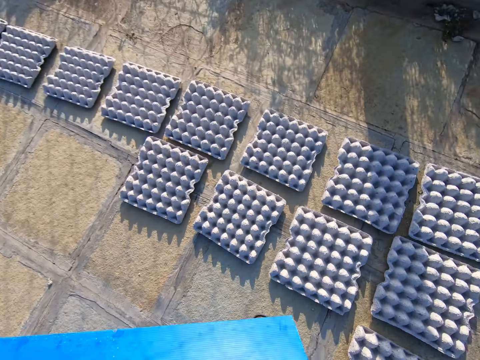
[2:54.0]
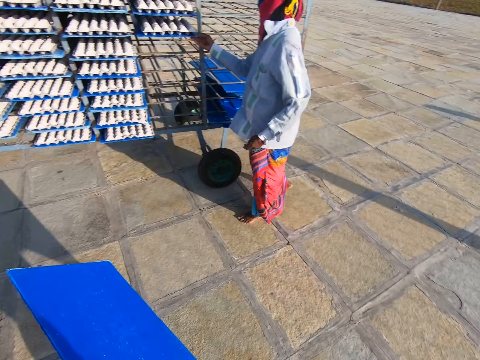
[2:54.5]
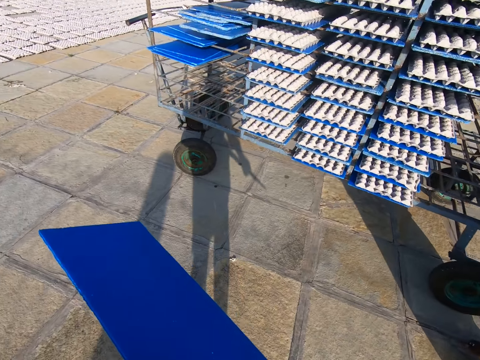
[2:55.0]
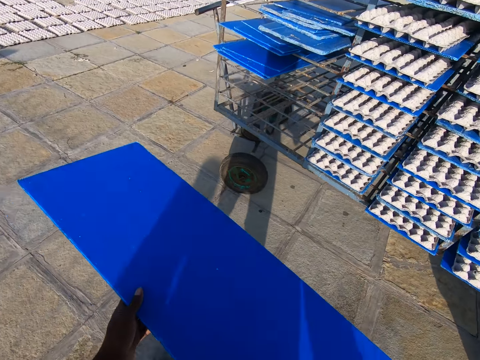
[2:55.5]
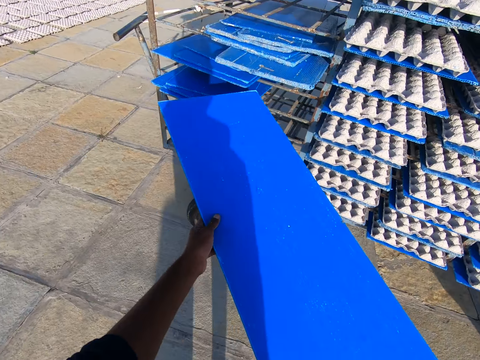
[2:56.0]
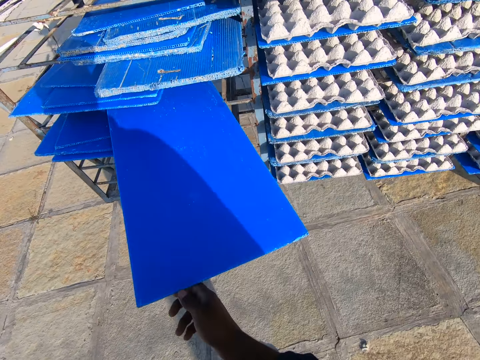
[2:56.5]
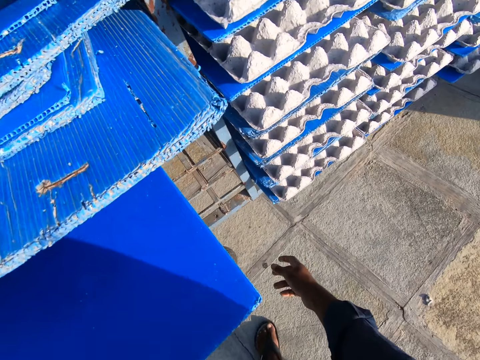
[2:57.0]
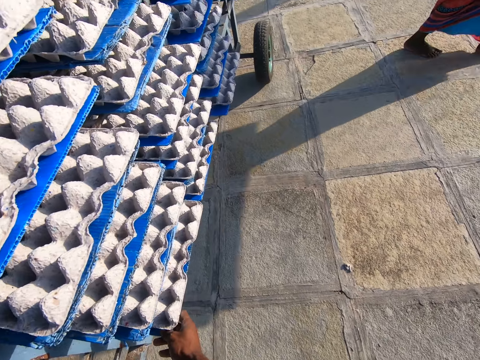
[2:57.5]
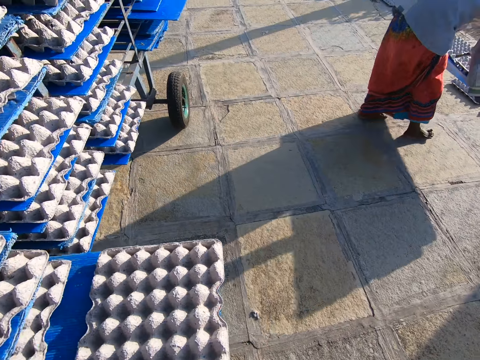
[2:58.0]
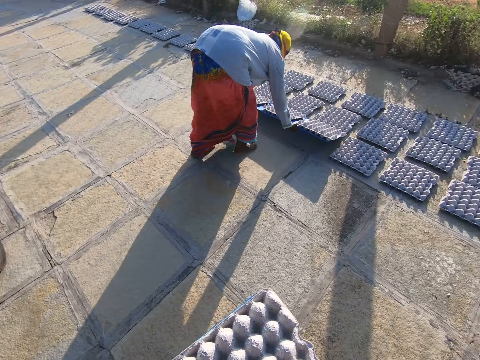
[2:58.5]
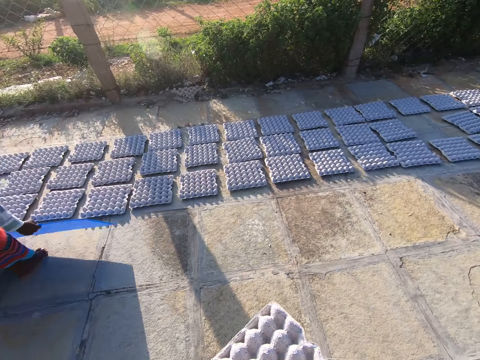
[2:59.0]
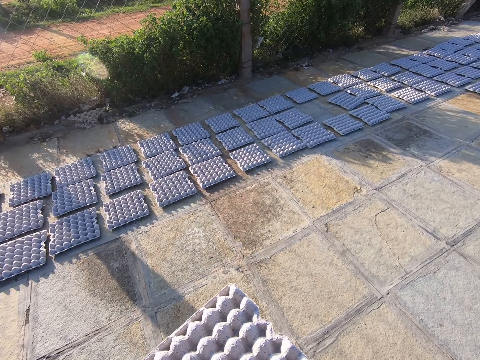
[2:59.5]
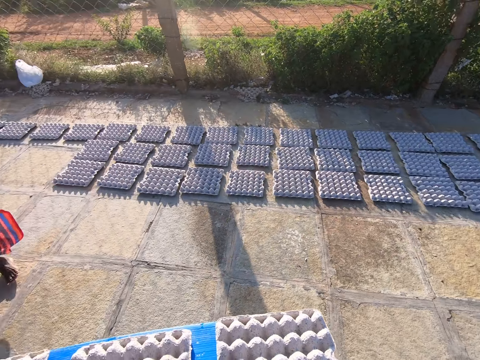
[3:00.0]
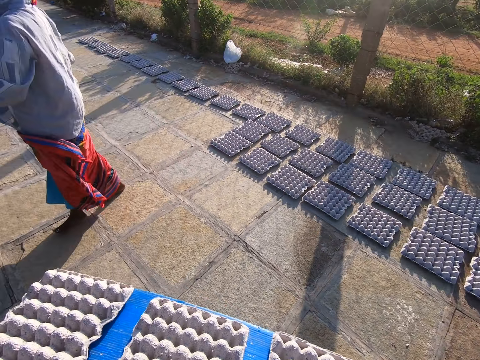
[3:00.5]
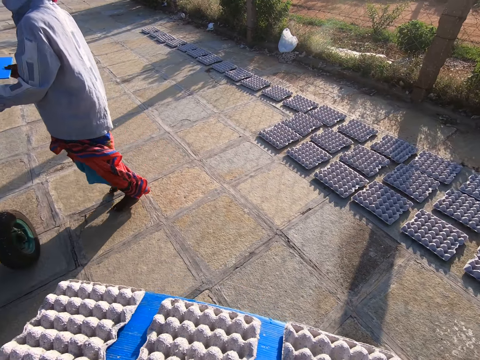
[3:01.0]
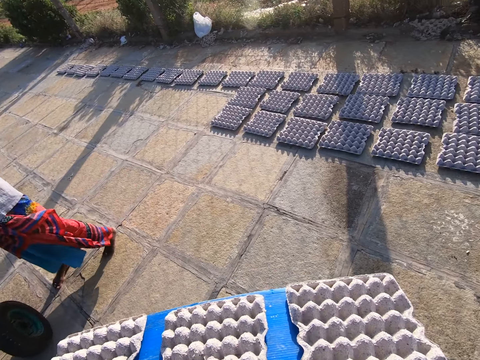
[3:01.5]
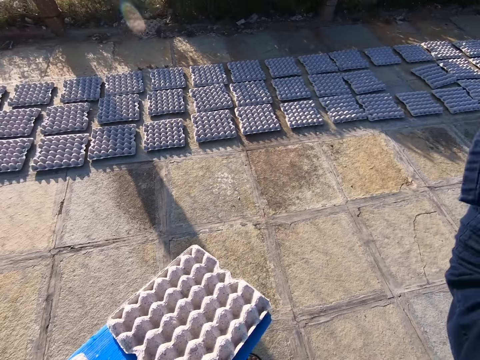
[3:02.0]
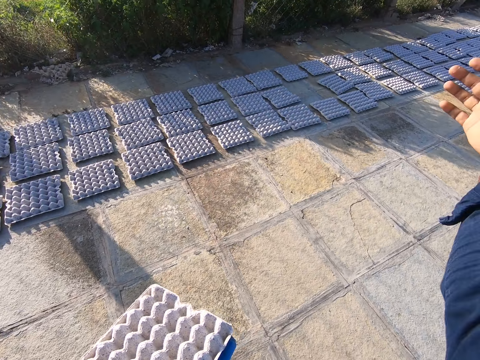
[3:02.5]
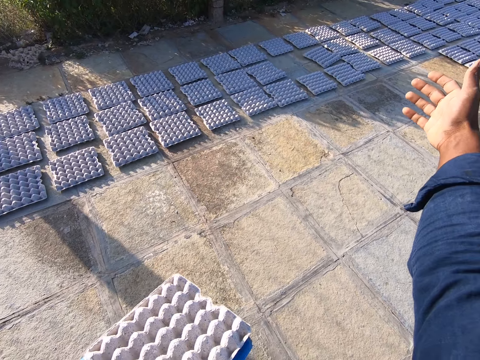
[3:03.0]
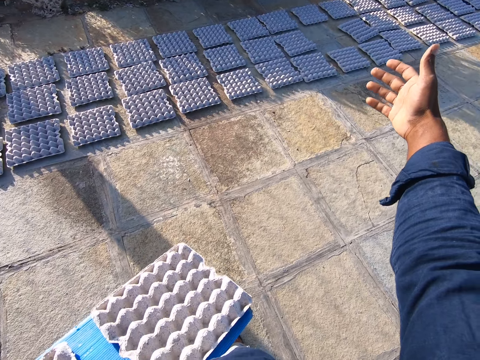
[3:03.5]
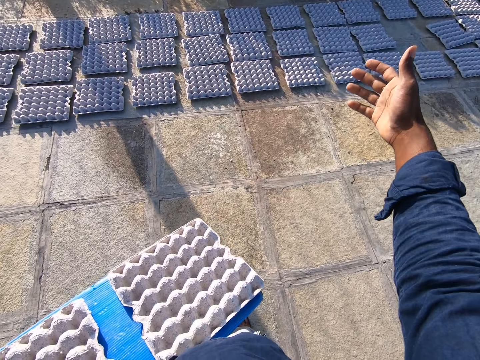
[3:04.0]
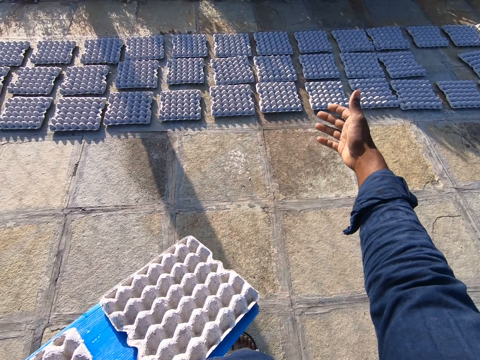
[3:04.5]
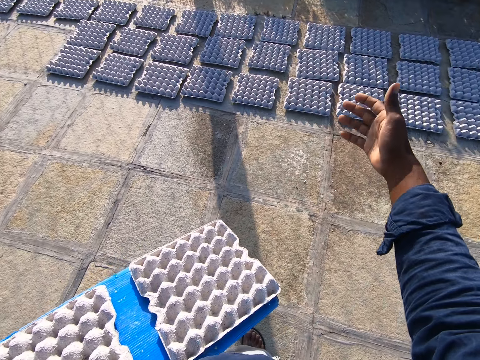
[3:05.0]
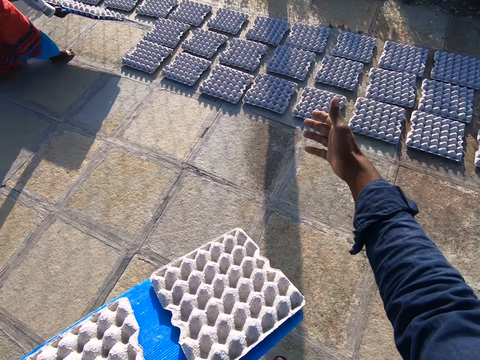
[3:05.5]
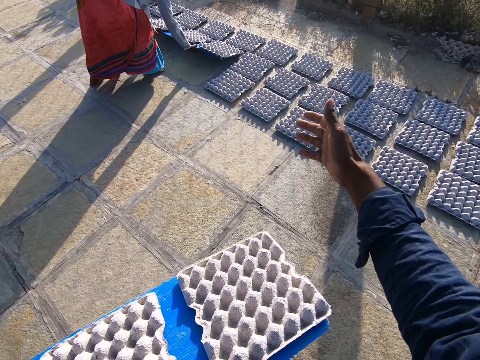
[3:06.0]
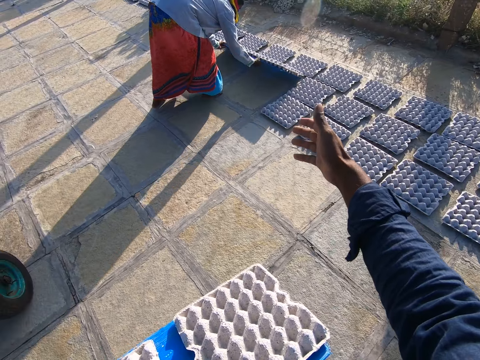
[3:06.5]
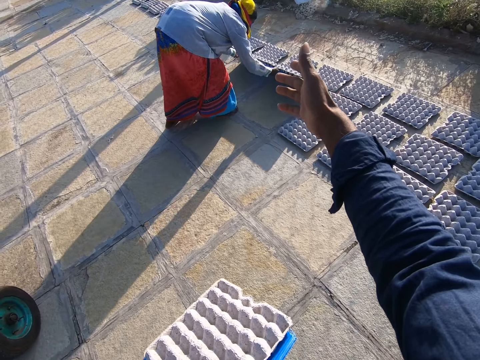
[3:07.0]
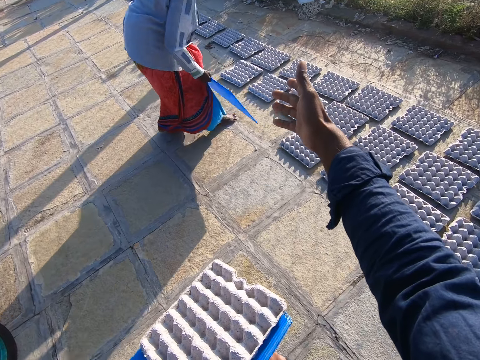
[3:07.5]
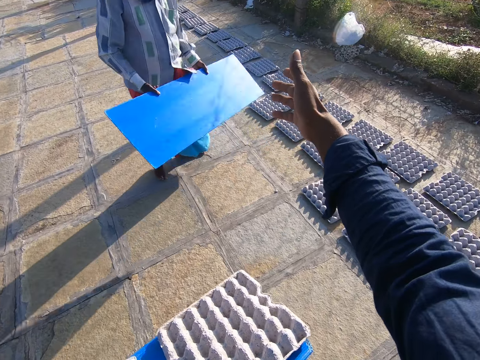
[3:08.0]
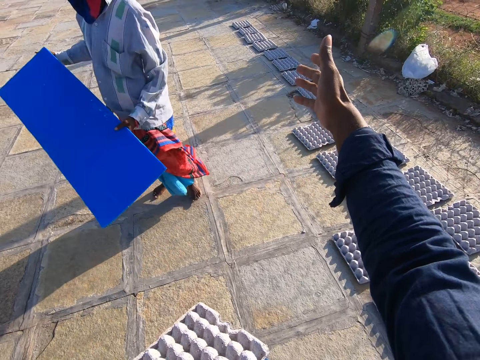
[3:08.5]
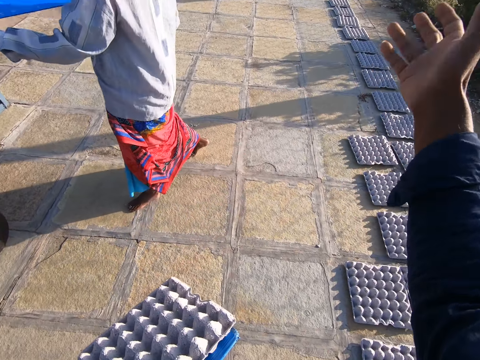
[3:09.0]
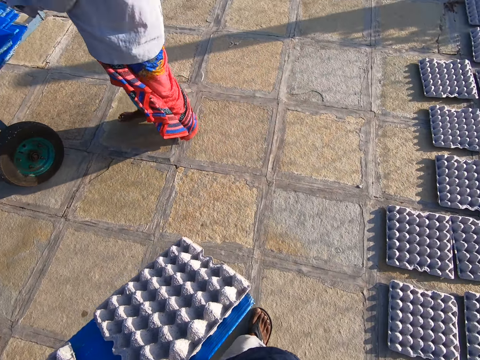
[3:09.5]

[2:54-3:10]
The camera wearer drops the egg trays or crates on the plastic tray or carrier board on the floor with both hands. A man stands along the trolley. The camera wearer carries the carrier board to the trolley. He keeps the plastic tray on the rack with both hands and drags the plastic tray with his right hand. The man carries the crates board on the ground. The camera wearer carries the plastic tray with some egg trays on it from the rack with both hands. The man drops the egg trays on the plastic tray on the floor with both hands. The camera wearer converses with the man. The man carries the board to the trolley. The camera wearer counts crate rows on the ground. The man holds the plastic tray with both hands and drops the egg trays on the plastic tray on the floor with both hands. The man carries the carrier board to the trolley.

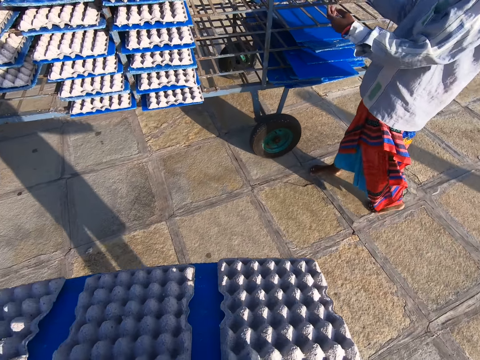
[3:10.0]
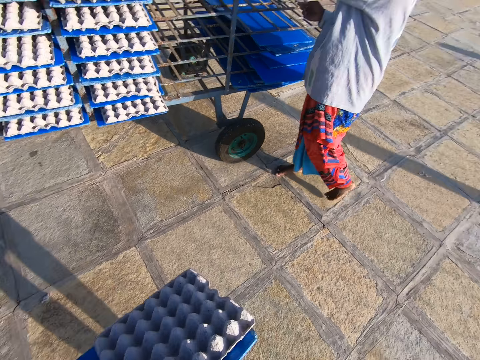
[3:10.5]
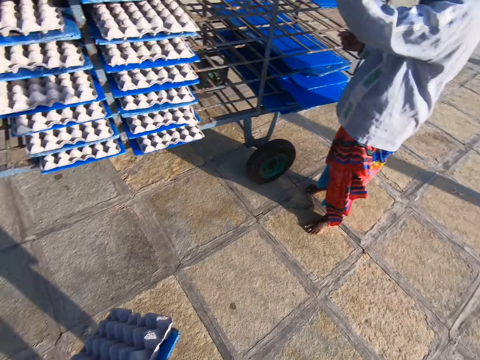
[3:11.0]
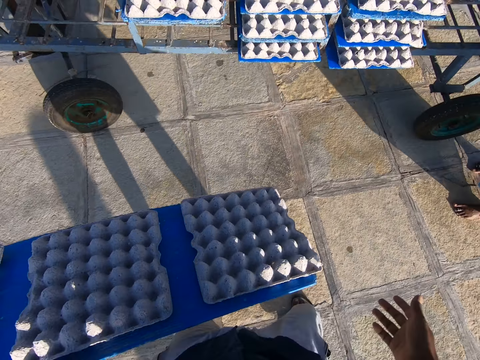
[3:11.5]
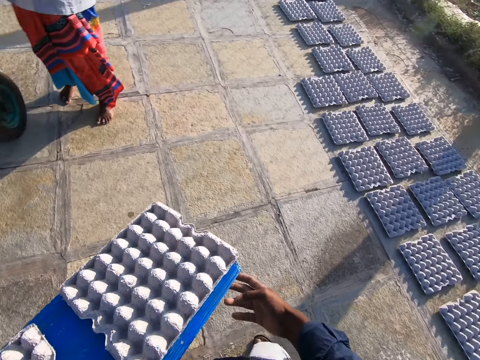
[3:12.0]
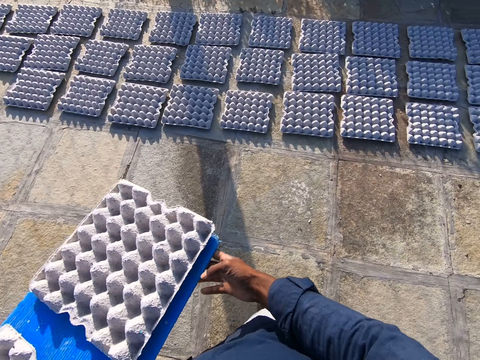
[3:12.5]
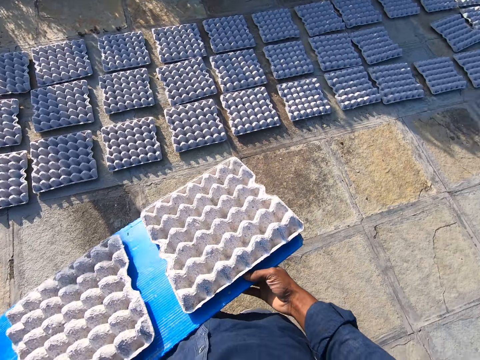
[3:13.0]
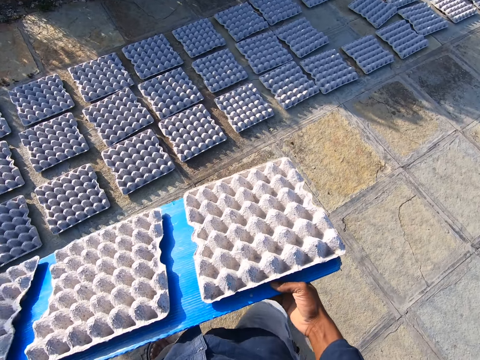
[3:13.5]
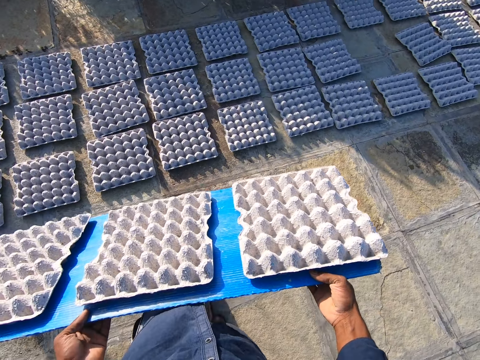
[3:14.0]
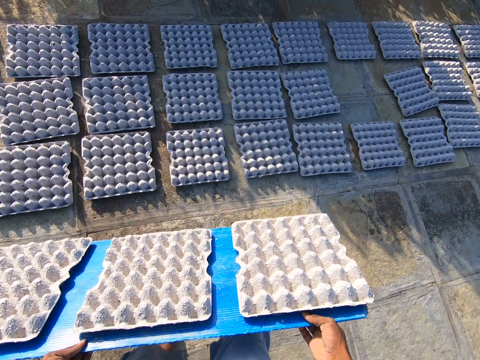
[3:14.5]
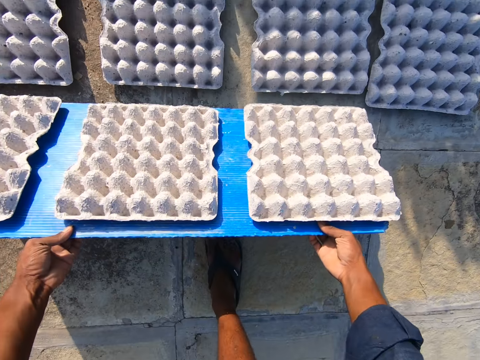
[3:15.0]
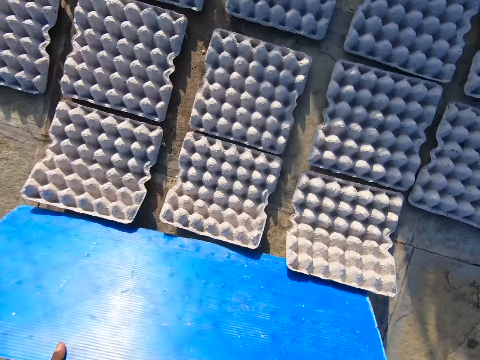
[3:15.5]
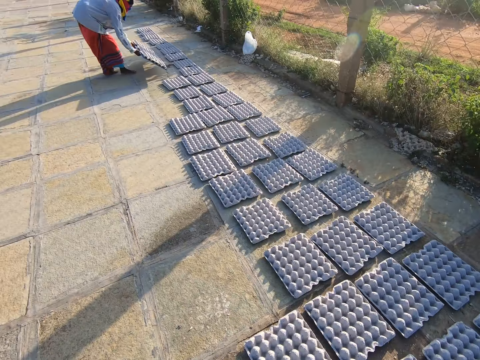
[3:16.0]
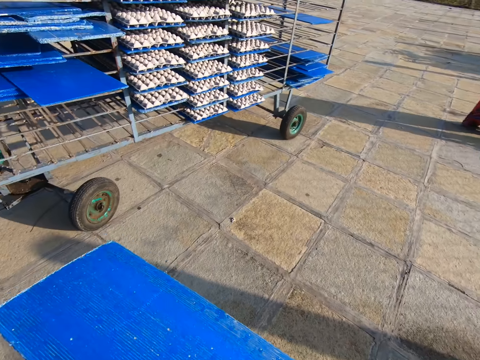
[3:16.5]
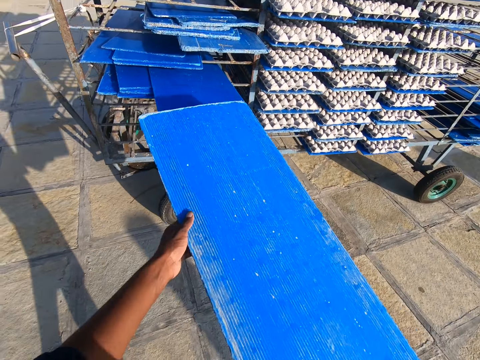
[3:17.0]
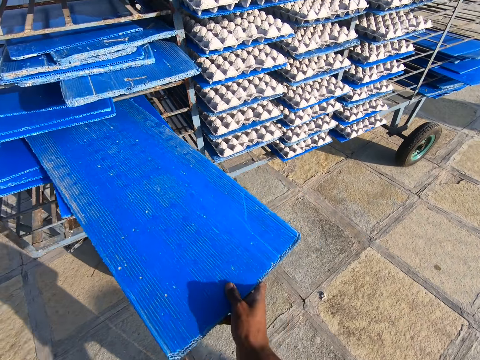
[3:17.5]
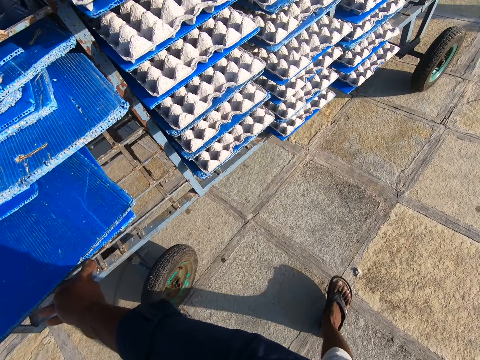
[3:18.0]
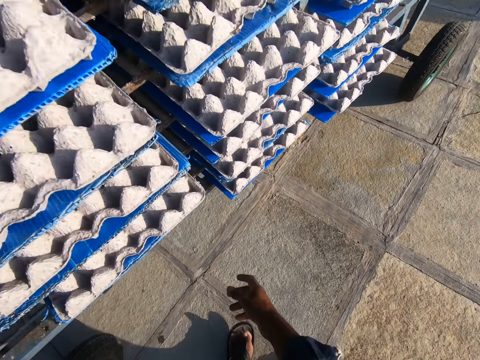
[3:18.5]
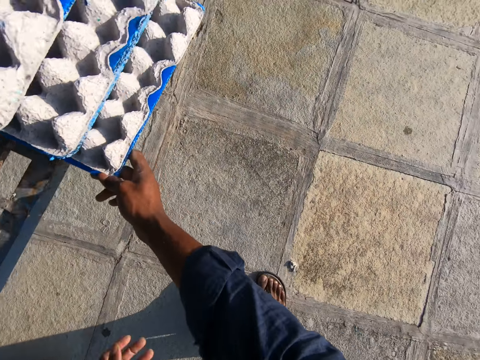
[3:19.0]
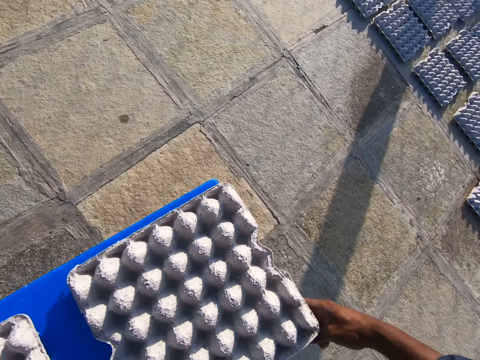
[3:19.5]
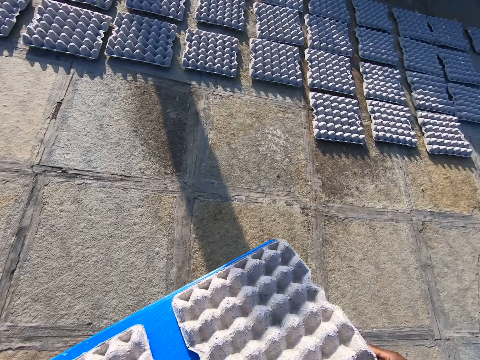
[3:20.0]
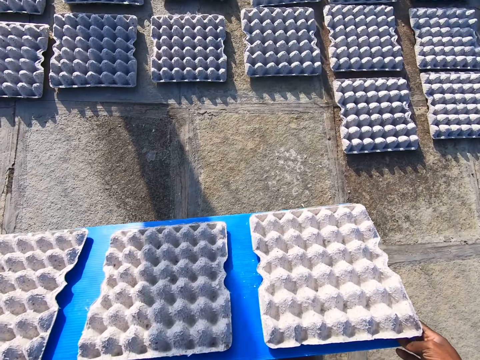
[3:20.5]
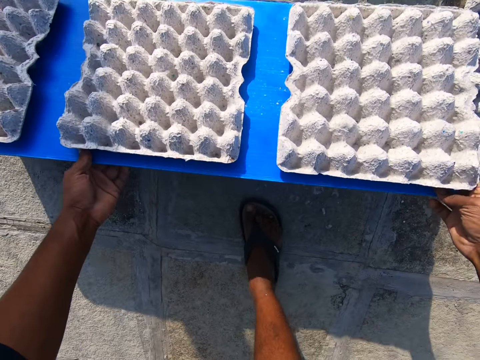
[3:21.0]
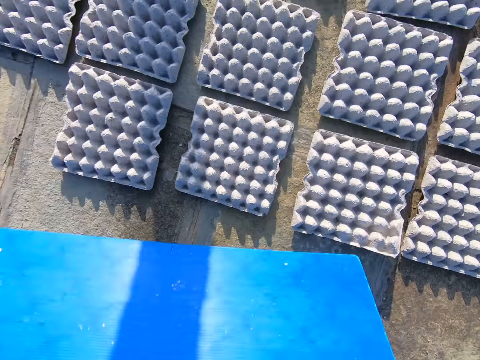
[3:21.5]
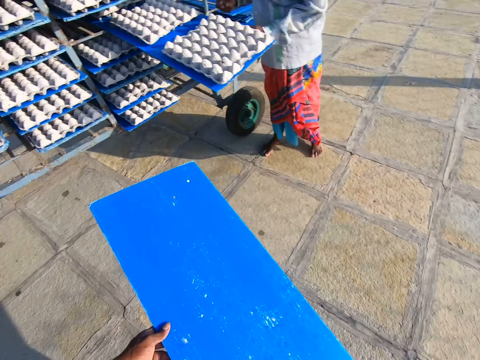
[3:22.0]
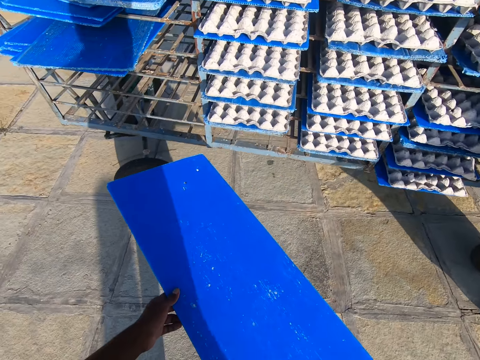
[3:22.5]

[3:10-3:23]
The camera wearer adjusts the camera on his head. He carries crates on a board on the ground. He drops the egg trays or crates on the plastic tray or board on the floor with both hands. The man drops the egg trays on the plastic tray on the floor with both hands. The camera wearer carries the carrier board to the trolley. He keeps the plastic tray on the rack or trolley with both hands. He drags the plastic tray with his right hand and converses with the man. He carries the plastic tray with some egg trays on it from the rack with both hands. He drops the egg trays on the plastic tray on the floor with both hands. The man carries a board of crates from the trolley. The camera wearer carries the board to the trolley.
